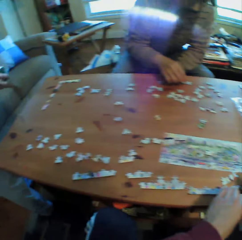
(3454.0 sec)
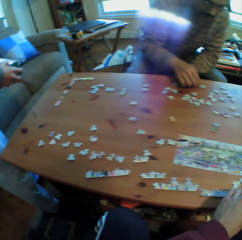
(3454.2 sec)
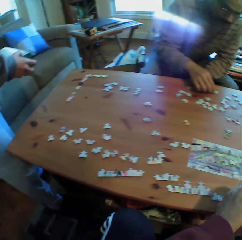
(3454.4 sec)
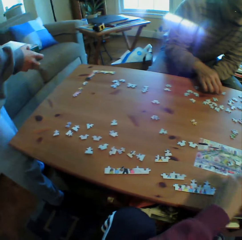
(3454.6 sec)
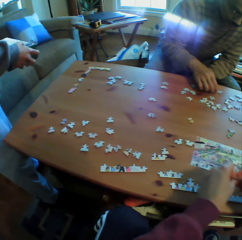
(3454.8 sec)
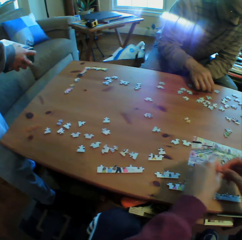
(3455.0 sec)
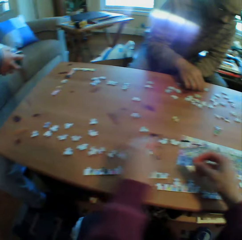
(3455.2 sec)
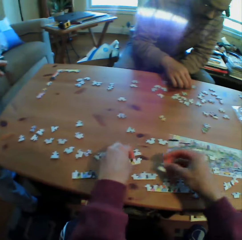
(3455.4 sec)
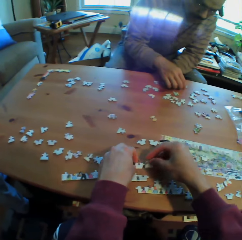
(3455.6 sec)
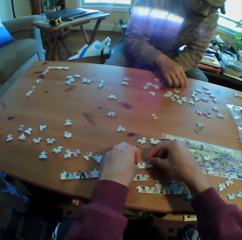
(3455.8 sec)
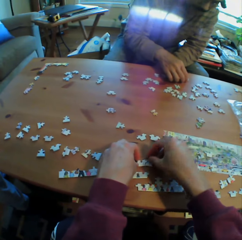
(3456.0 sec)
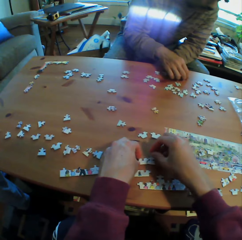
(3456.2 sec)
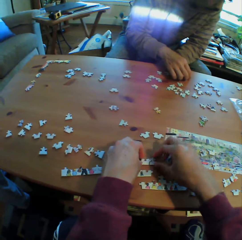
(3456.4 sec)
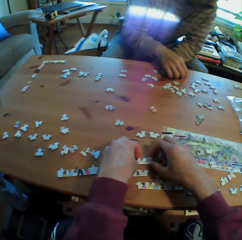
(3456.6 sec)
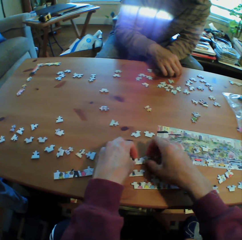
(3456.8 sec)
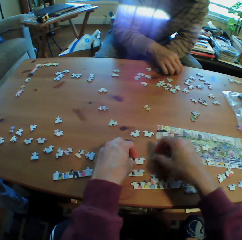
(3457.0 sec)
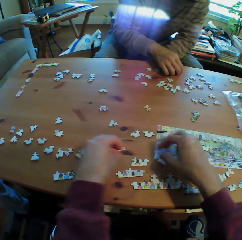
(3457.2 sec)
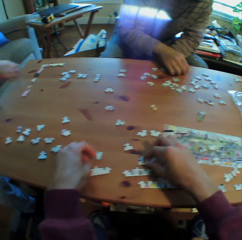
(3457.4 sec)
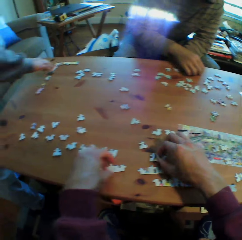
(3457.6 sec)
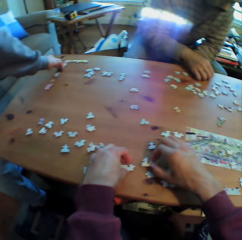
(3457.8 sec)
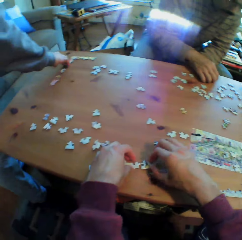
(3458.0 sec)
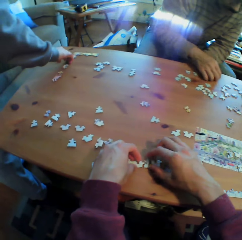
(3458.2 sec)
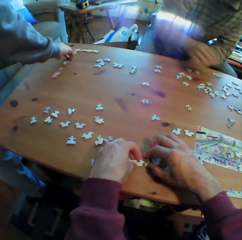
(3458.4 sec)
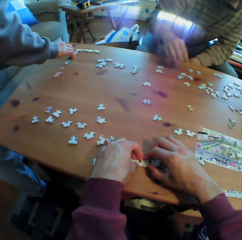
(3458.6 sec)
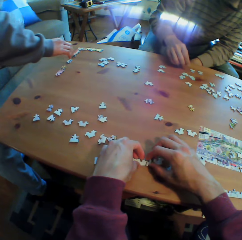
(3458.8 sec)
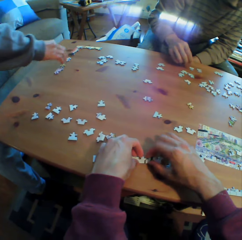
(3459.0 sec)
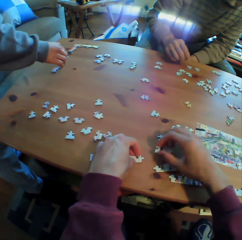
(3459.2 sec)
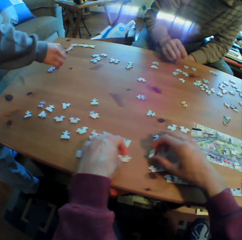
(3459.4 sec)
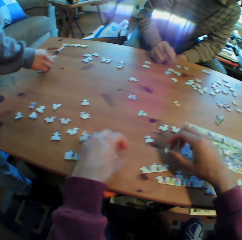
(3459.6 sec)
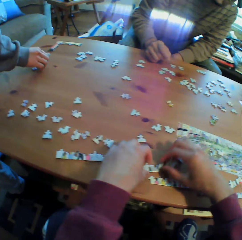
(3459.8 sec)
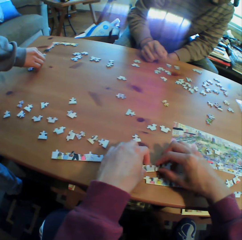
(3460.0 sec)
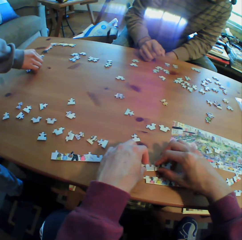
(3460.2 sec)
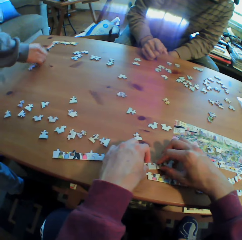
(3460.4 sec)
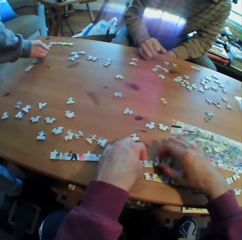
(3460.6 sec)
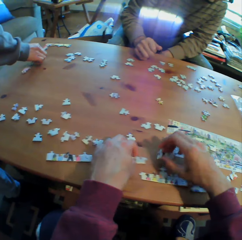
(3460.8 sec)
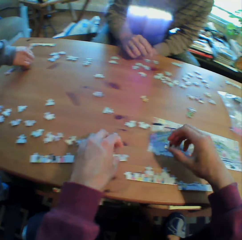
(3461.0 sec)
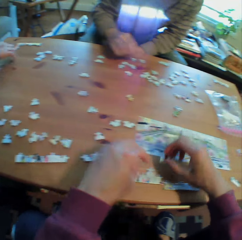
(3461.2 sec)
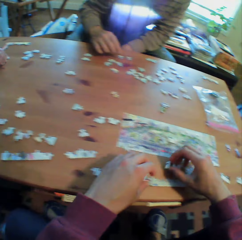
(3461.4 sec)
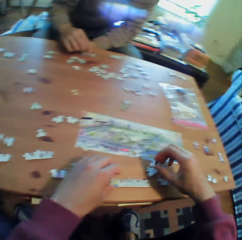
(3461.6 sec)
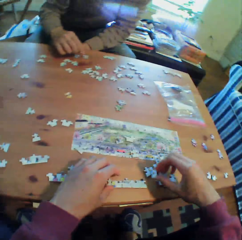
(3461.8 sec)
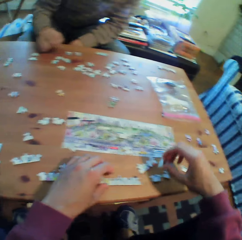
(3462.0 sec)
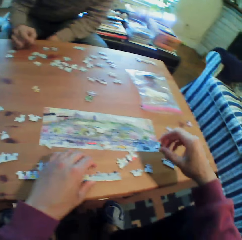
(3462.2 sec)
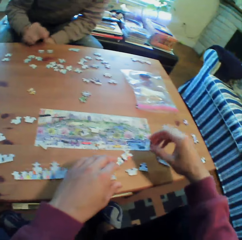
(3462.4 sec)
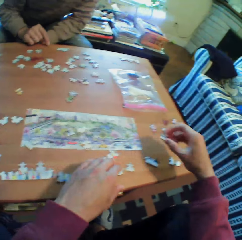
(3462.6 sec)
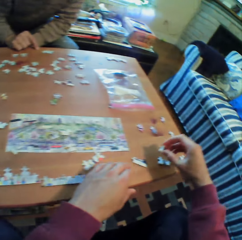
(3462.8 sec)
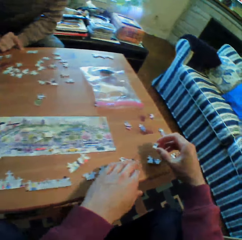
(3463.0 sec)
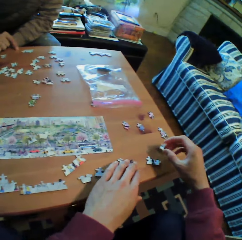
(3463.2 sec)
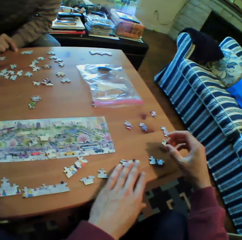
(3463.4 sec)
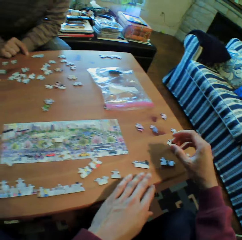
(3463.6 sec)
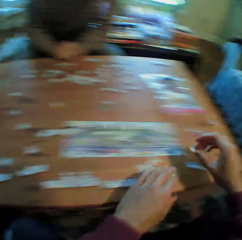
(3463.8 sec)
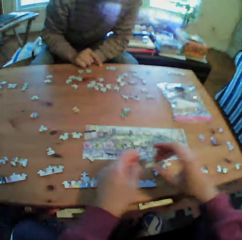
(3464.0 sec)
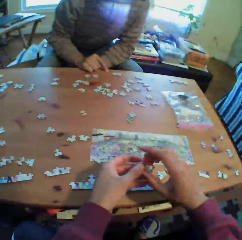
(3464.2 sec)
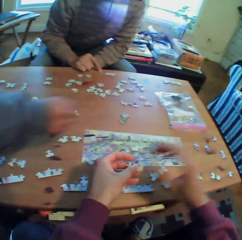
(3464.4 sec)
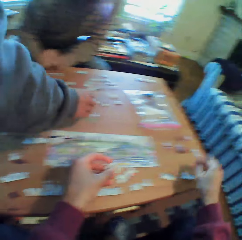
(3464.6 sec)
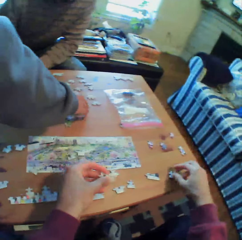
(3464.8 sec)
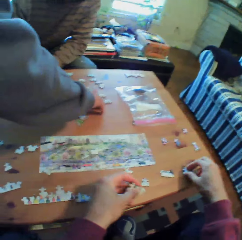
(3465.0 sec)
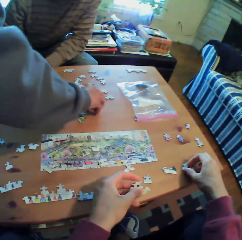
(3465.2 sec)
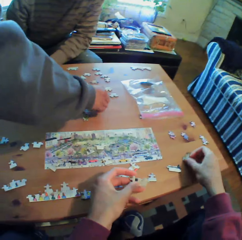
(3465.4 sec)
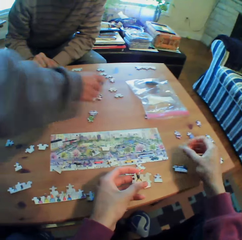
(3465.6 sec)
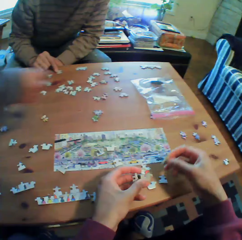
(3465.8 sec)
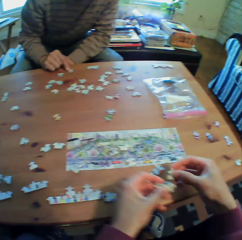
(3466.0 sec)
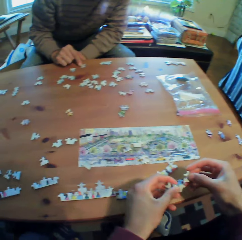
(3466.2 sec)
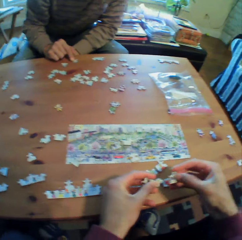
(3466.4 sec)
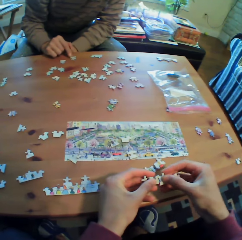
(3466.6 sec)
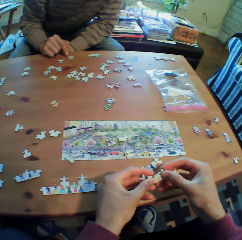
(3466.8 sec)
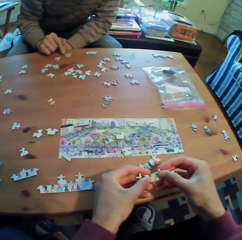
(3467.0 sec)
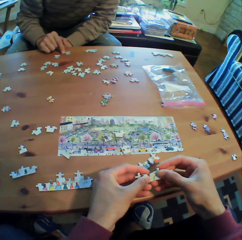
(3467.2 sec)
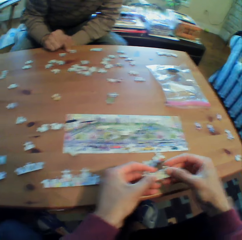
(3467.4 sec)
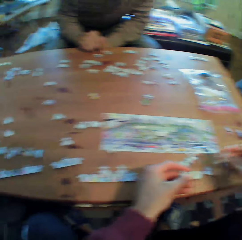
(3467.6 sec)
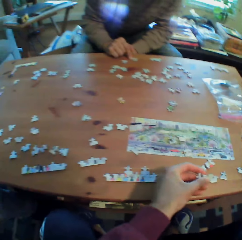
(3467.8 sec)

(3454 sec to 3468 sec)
A man holds a box. The man arranges the puzzles on the table. The camera wearer plays the puzzle. The man arranges the puzzles on the table.

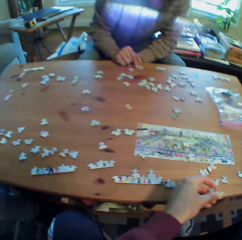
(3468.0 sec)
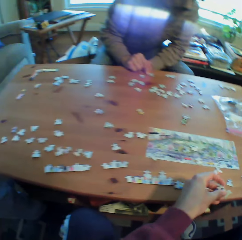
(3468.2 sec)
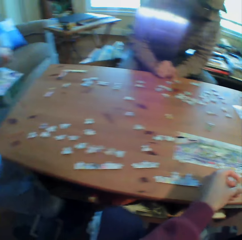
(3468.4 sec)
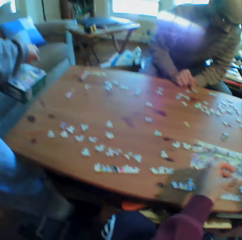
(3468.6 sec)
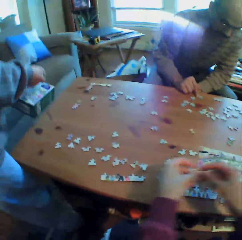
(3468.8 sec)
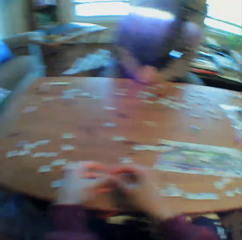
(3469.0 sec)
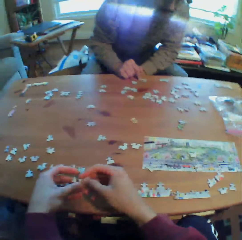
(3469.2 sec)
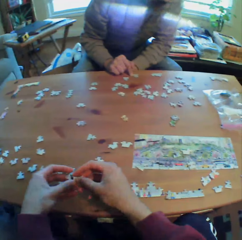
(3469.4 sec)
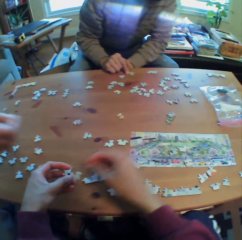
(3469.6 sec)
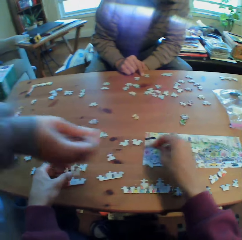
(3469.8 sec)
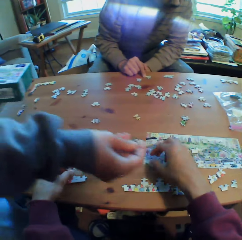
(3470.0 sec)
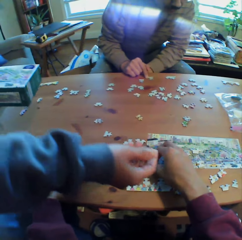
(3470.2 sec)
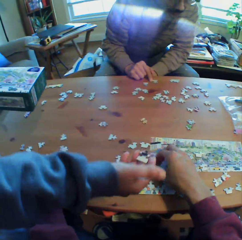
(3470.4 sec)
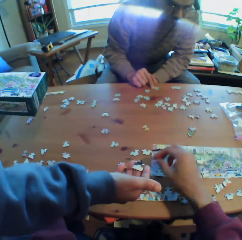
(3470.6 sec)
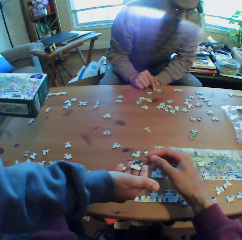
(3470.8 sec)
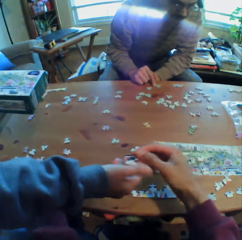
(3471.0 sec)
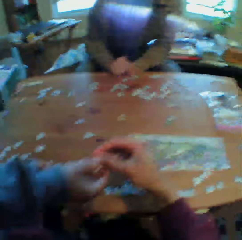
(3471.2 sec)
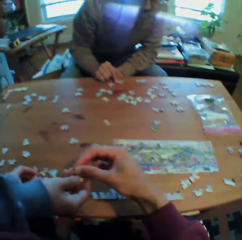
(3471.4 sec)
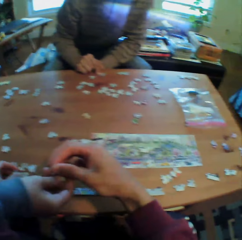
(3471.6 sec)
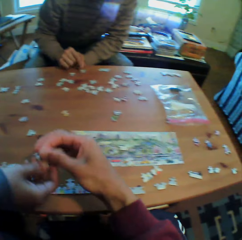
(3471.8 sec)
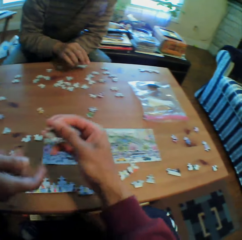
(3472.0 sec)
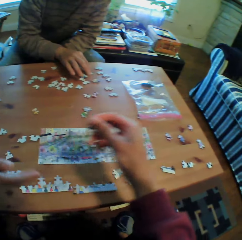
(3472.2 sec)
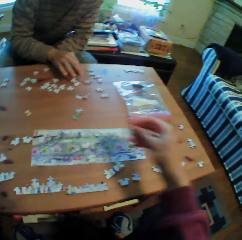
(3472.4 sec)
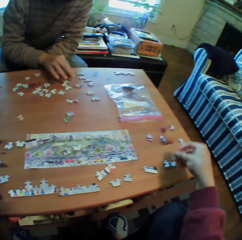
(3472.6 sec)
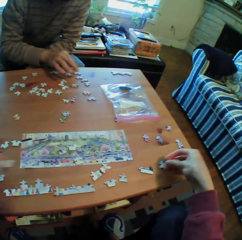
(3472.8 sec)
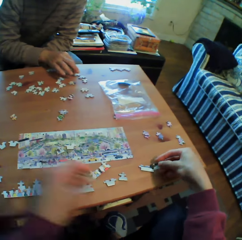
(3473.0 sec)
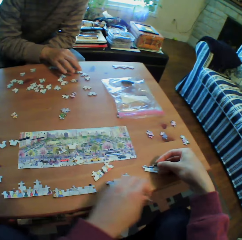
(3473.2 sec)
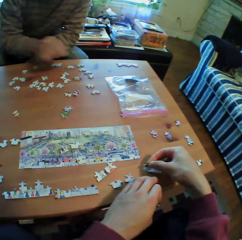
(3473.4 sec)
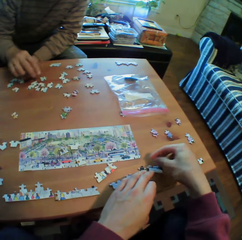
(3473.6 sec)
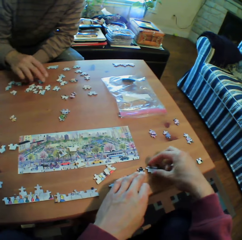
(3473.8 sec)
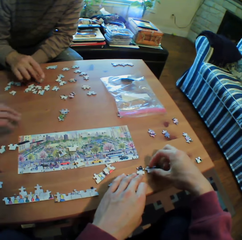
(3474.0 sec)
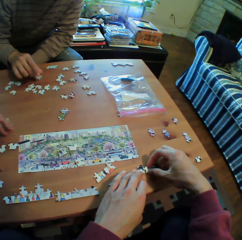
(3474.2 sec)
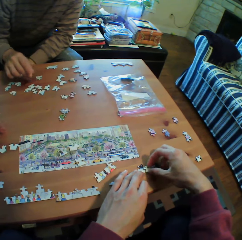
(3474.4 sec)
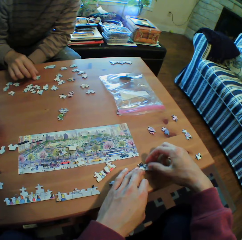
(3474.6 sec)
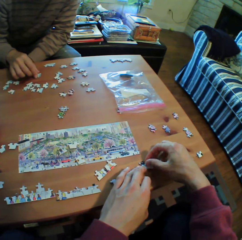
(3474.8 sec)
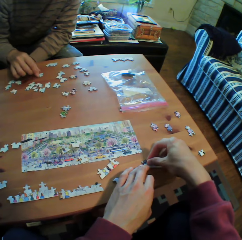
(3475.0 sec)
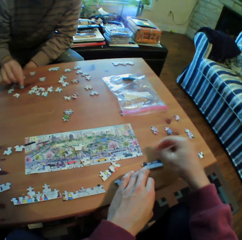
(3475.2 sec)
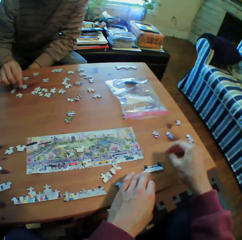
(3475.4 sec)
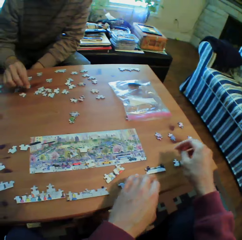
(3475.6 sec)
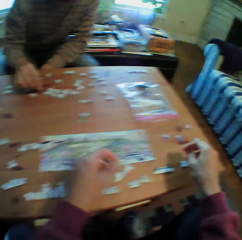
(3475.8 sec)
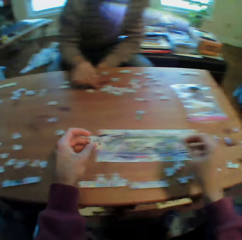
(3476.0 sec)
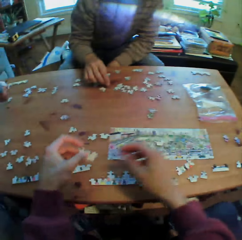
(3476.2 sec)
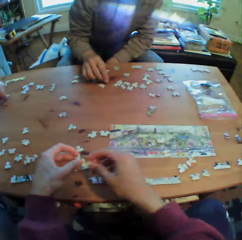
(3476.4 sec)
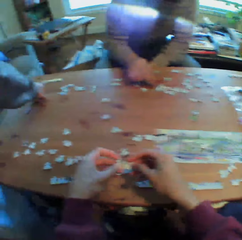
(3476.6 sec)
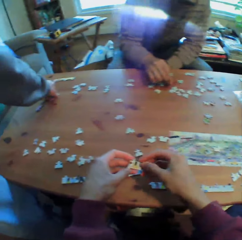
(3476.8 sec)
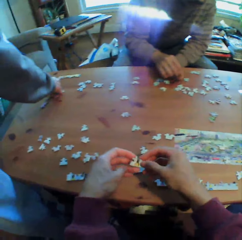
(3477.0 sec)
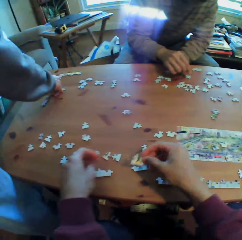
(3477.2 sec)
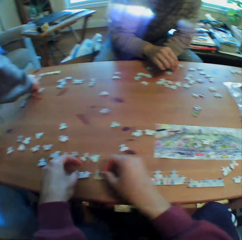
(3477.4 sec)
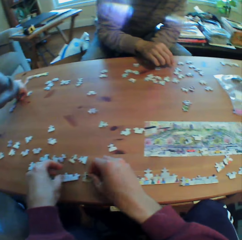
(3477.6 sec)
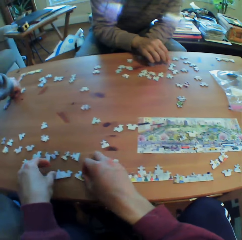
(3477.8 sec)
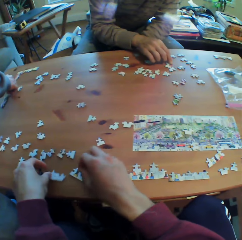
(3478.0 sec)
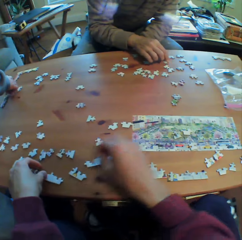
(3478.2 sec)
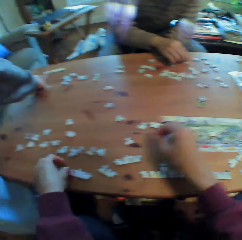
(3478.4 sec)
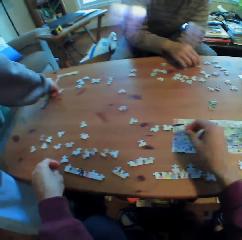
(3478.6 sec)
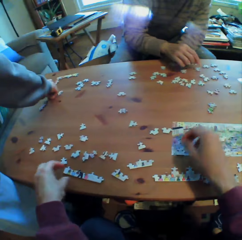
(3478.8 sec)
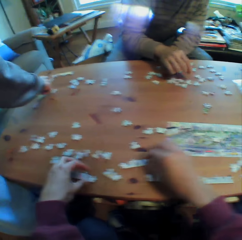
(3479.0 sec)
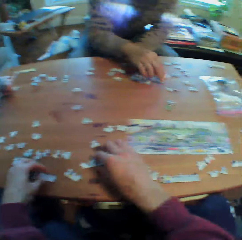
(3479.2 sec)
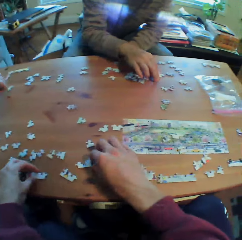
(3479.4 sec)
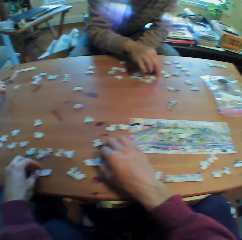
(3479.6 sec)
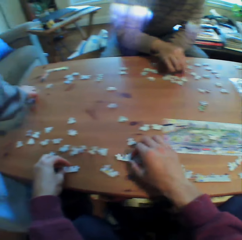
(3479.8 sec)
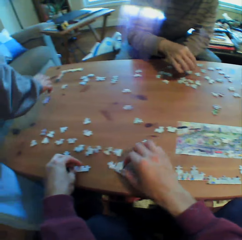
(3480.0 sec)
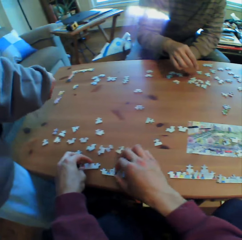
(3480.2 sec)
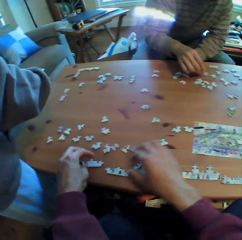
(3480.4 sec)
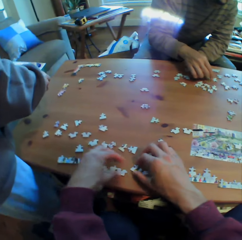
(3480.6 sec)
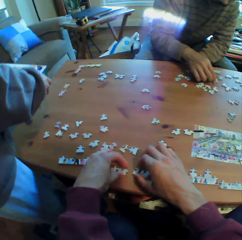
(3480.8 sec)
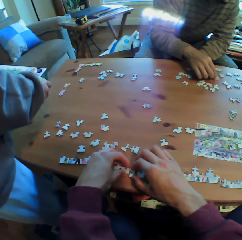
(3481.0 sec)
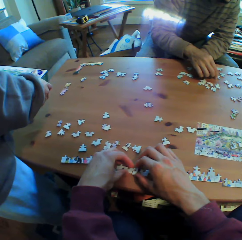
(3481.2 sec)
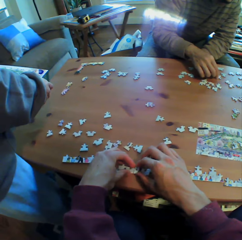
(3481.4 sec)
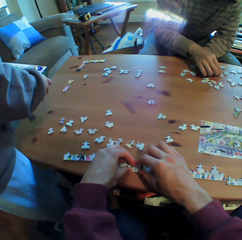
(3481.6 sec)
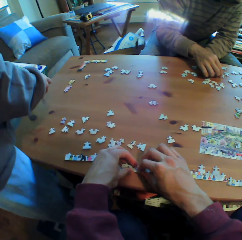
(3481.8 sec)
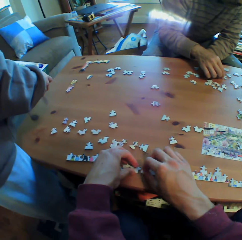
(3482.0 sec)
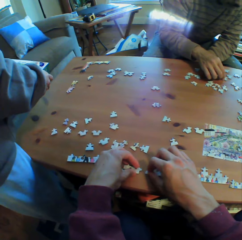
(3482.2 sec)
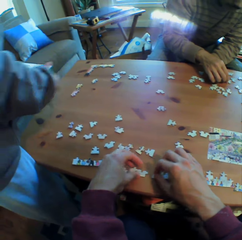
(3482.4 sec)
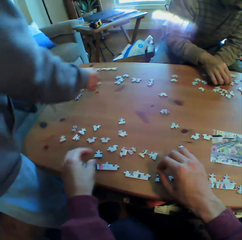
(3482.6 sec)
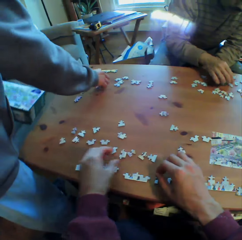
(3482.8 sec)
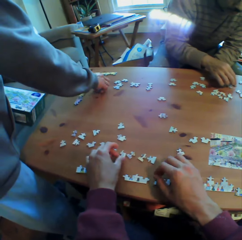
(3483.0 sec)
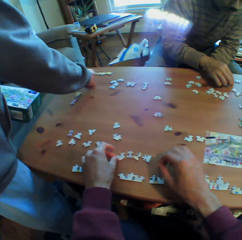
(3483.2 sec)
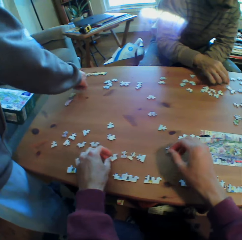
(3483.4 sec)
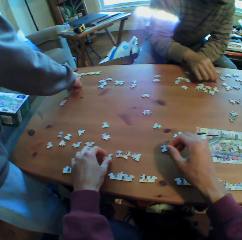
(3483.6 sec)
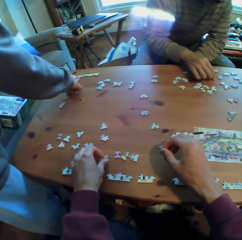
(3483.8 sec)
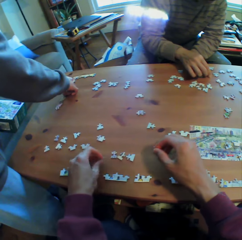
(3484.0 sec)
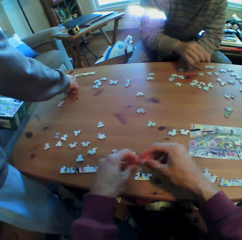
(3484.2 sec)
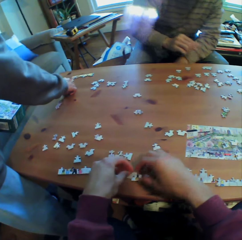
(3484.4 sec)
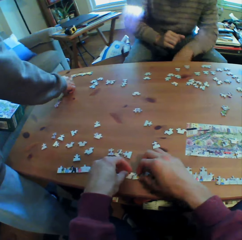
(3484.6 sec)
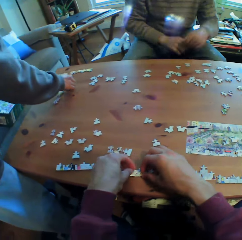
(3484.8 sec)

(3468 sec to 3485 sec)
A man holds a box. The man hands a piece of puzzle to the camera wearer. The camera wearer arranges the puzzle on the table. The man moves his hand. The man arranges the puzzles on the table. The man holds the box. The man arranges the puzzles on the table.
